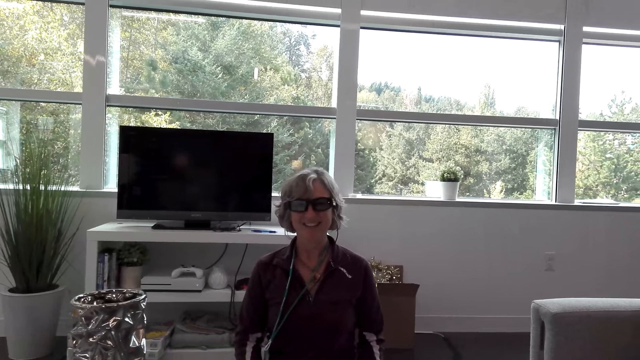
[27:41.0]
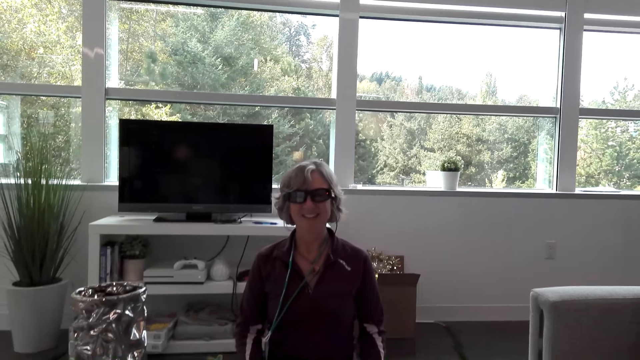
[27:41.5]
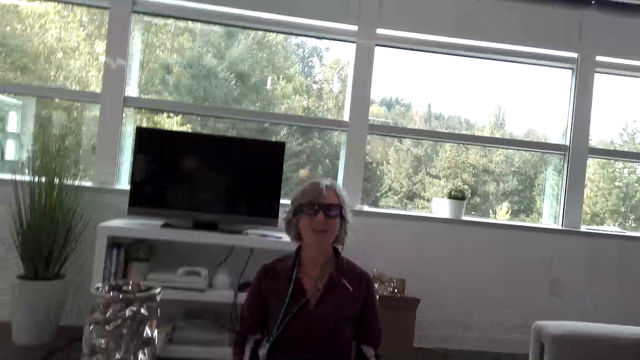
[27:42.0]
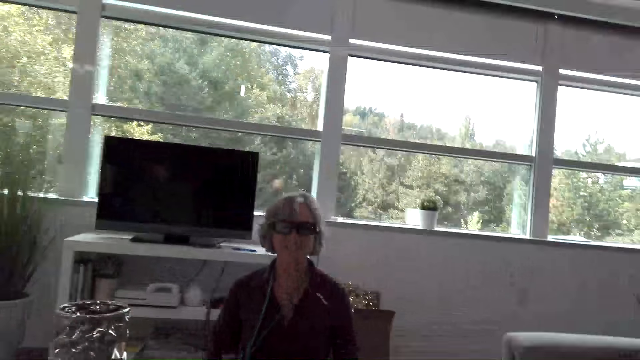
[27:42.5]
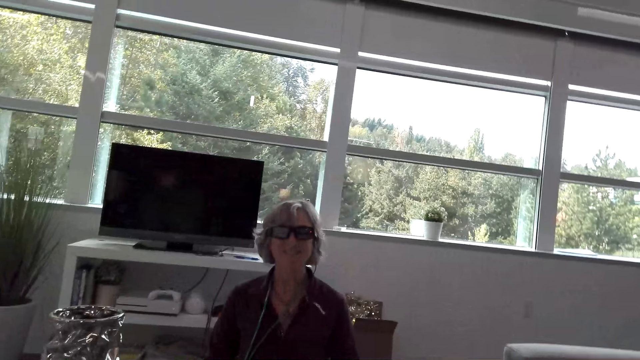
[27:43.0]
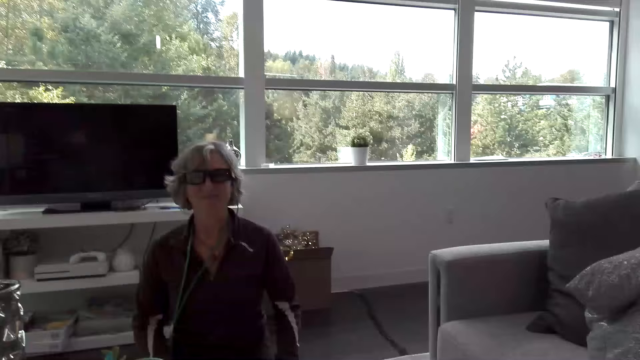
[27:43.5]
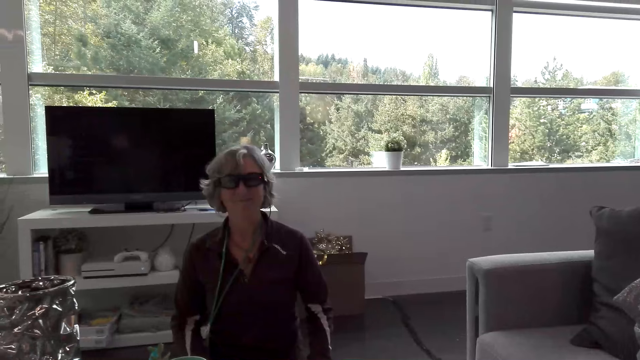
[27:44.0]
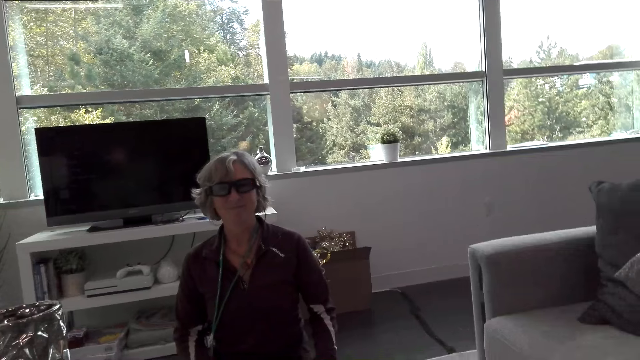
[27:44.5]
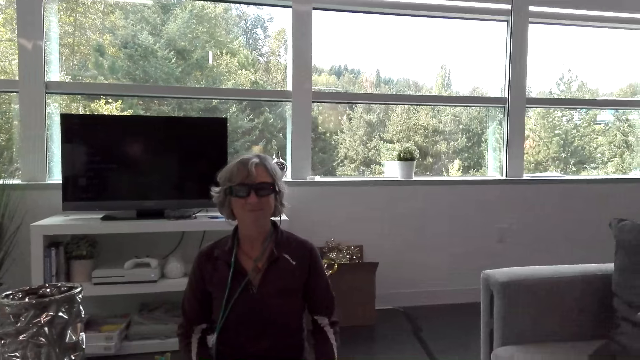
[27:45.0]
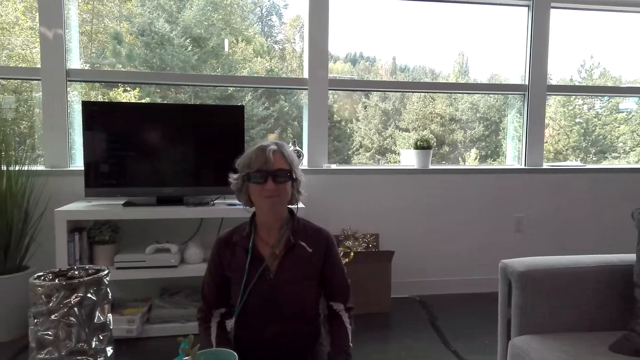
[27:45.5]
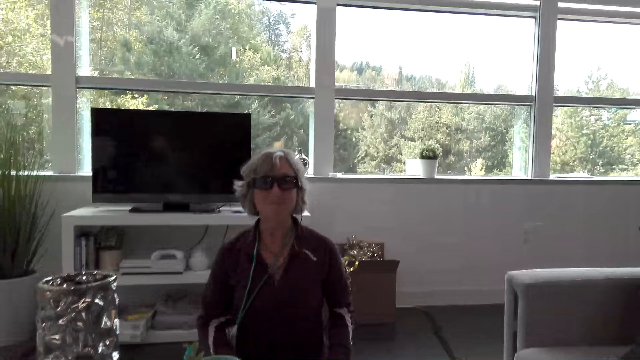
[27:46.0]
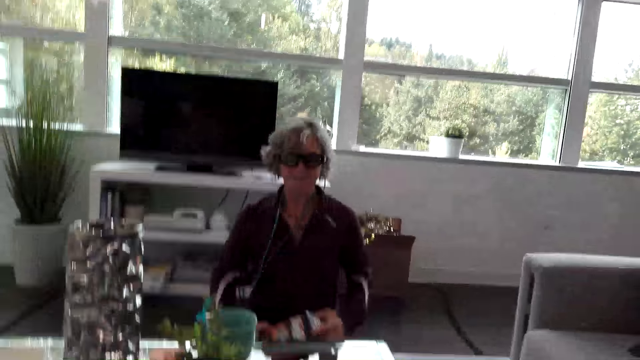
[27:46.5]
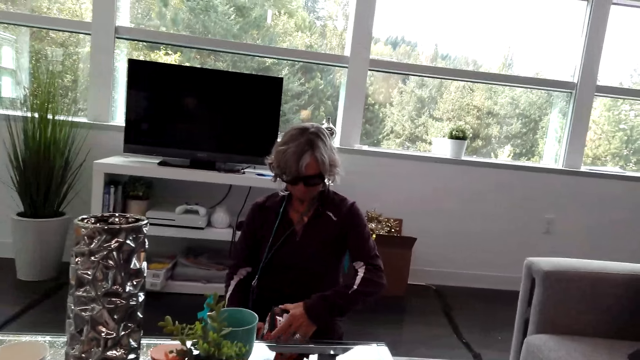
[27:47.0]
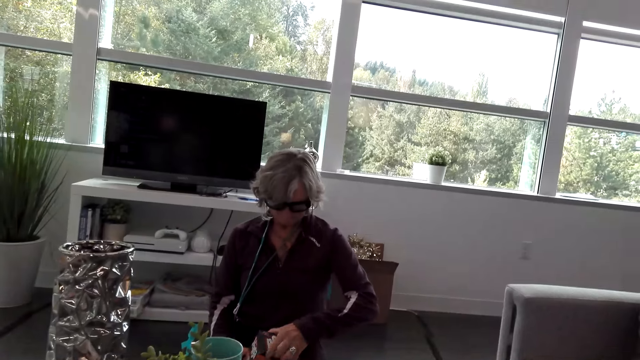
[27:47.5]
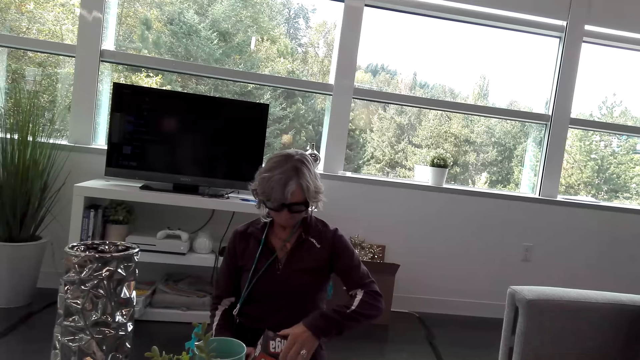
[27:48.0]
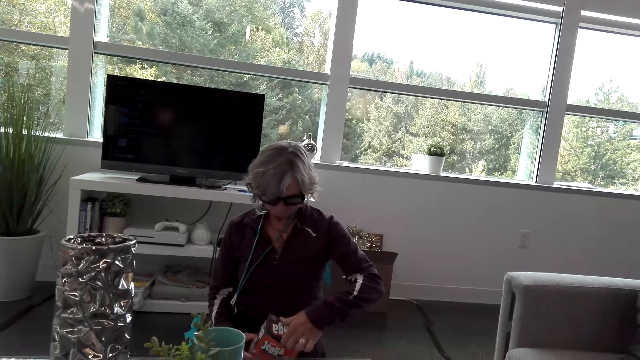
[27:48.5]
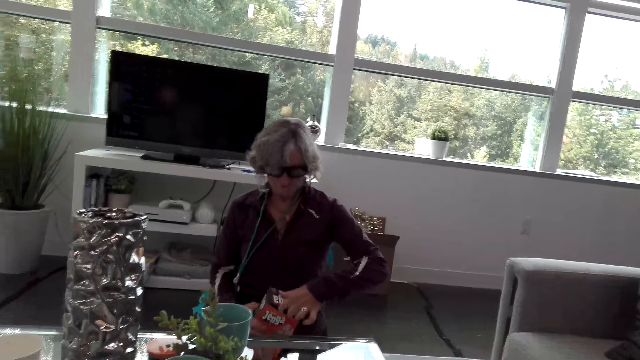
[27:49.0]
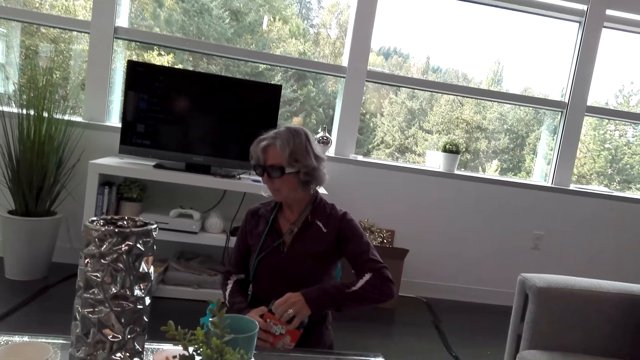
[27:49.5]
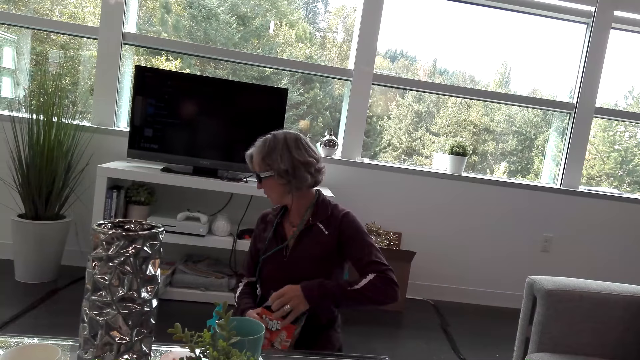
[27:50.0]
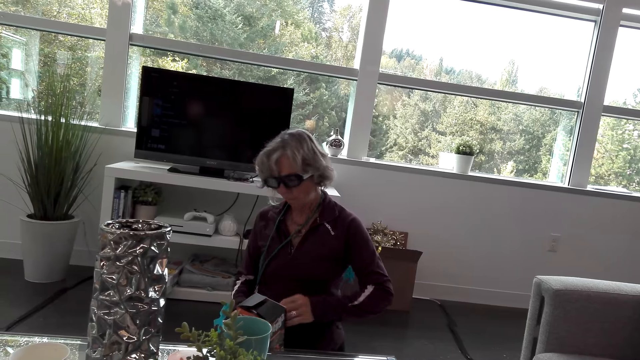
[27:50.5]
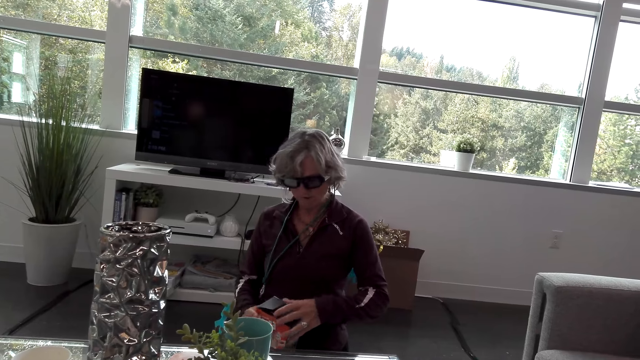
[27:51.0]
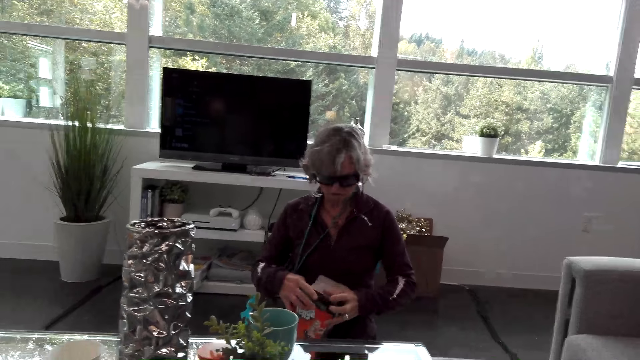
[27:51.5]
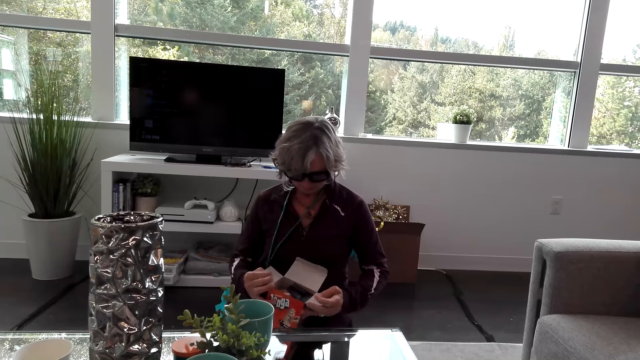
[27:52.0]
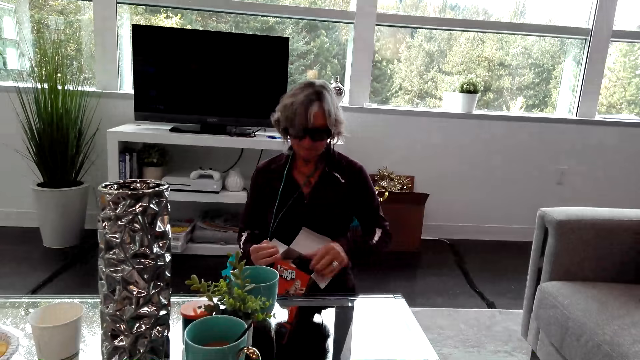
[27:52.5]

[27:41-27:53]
The camera wearer speaks to a lady. The lady holds the box in hand and opens the jenga box with her hands. The camera wearer speaks to the lady.

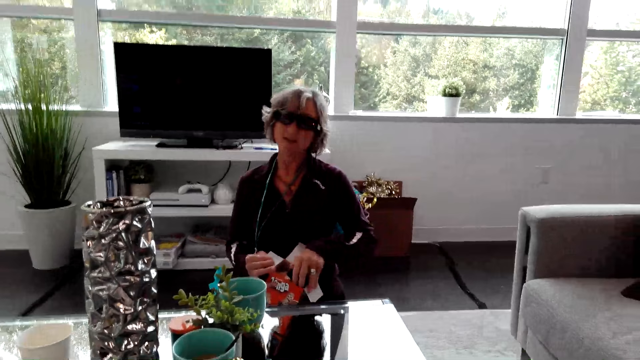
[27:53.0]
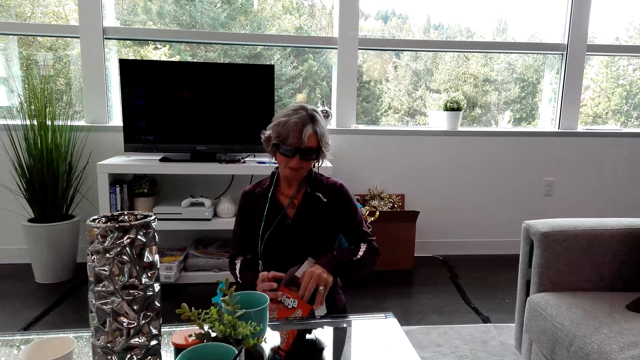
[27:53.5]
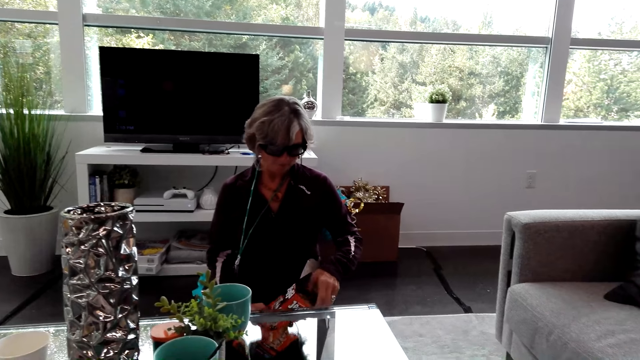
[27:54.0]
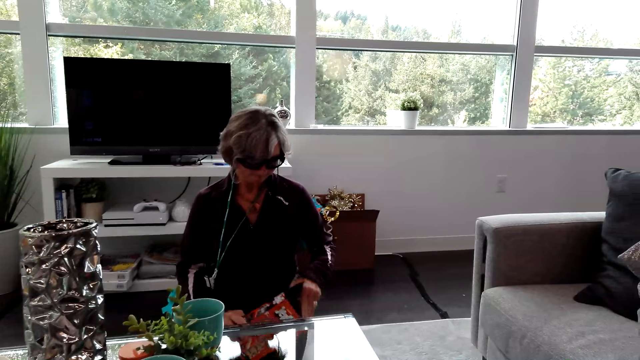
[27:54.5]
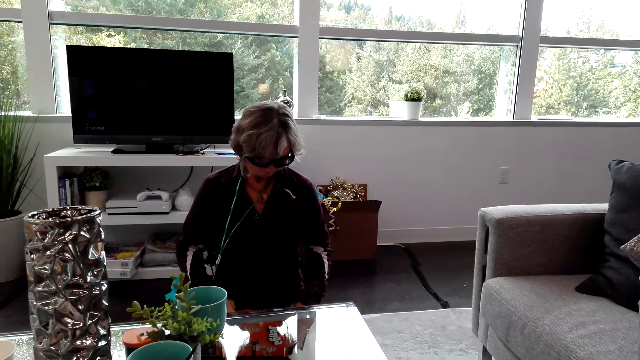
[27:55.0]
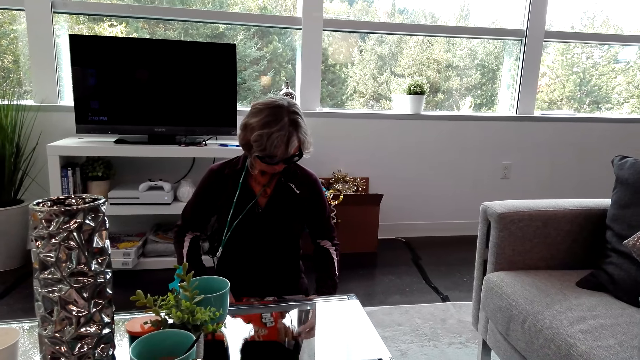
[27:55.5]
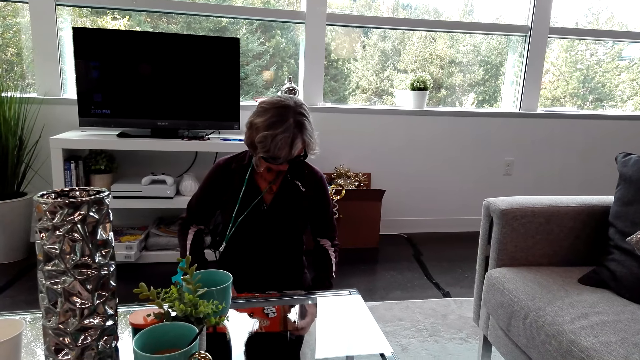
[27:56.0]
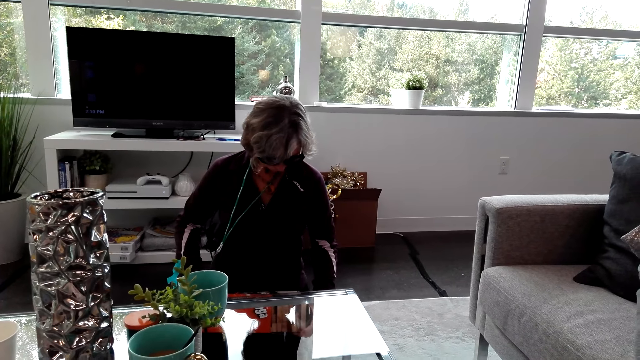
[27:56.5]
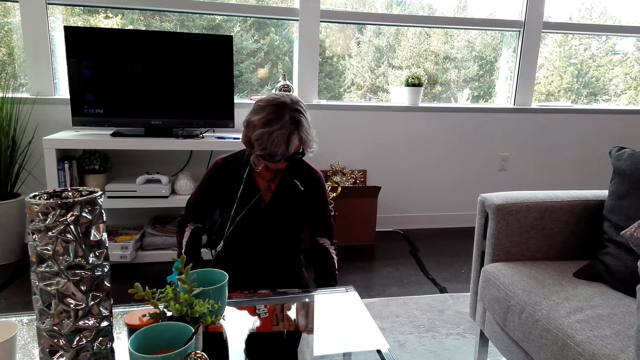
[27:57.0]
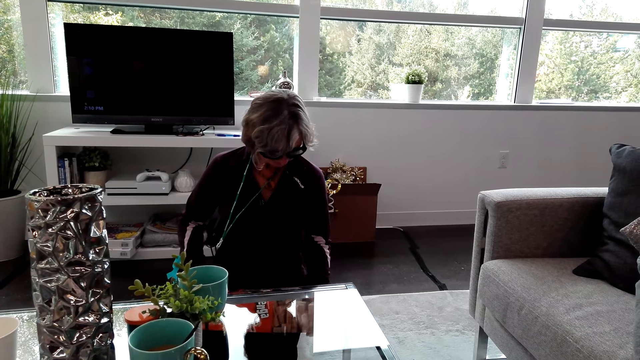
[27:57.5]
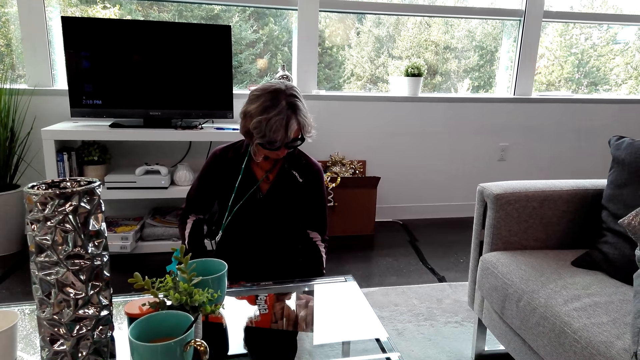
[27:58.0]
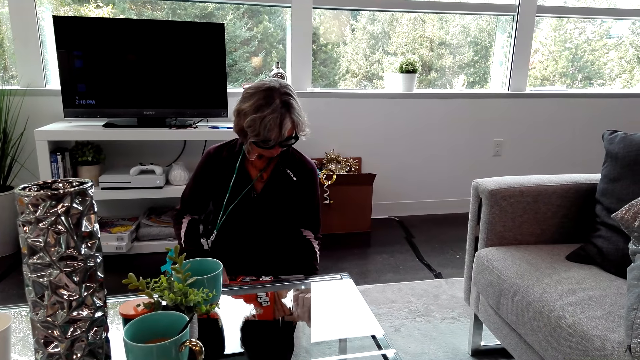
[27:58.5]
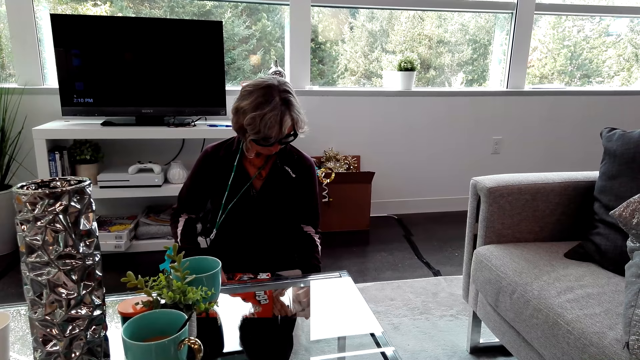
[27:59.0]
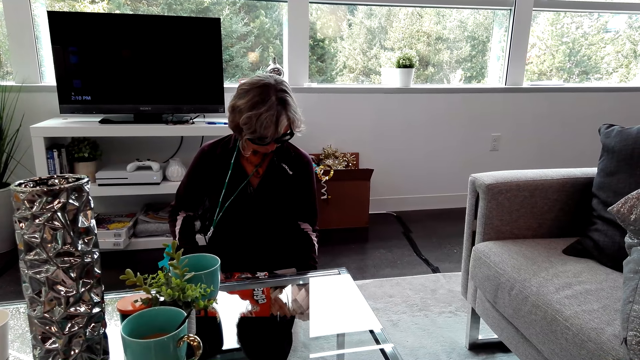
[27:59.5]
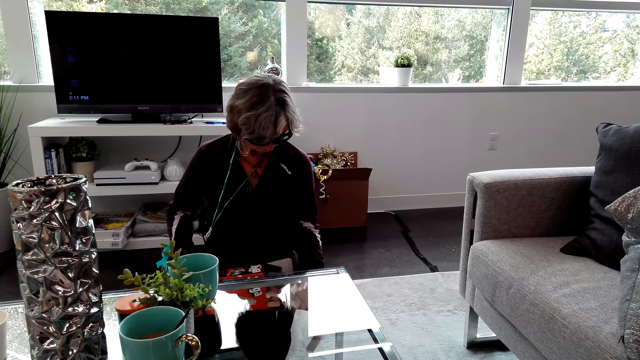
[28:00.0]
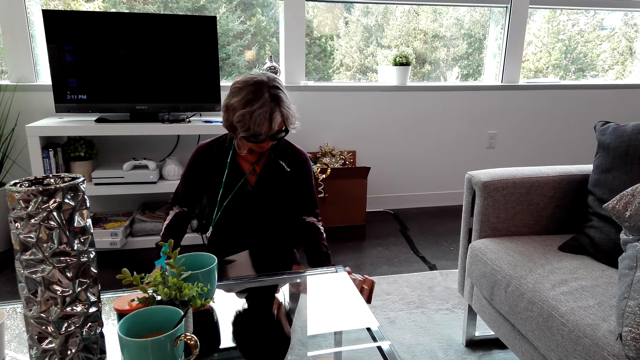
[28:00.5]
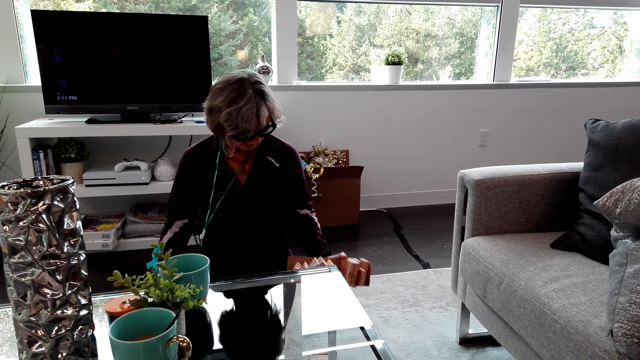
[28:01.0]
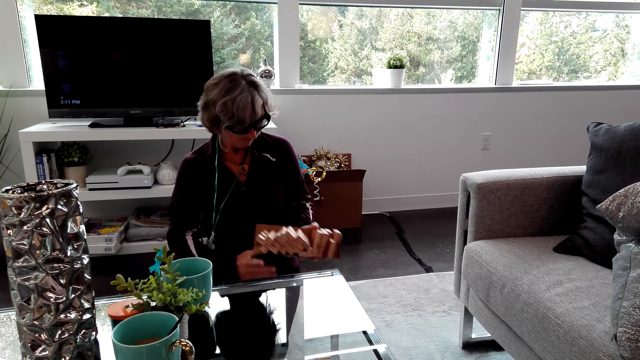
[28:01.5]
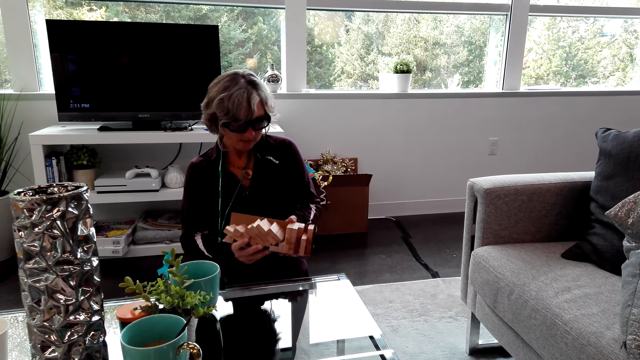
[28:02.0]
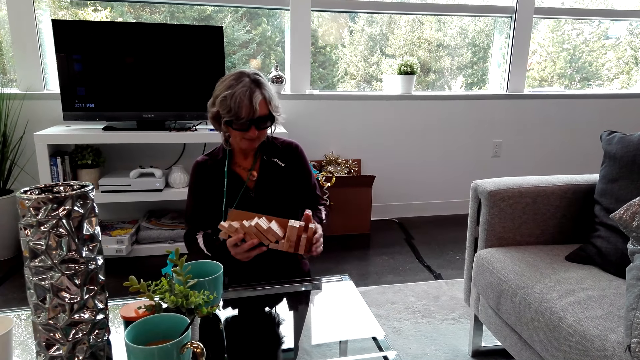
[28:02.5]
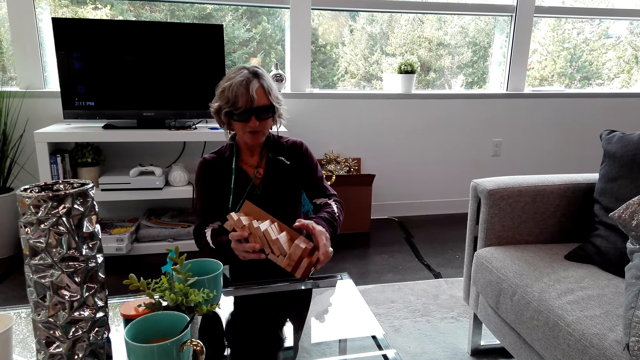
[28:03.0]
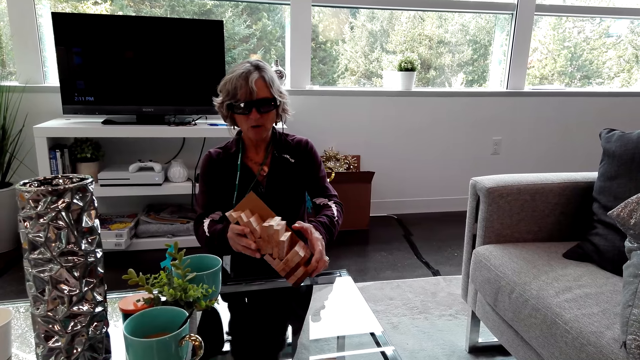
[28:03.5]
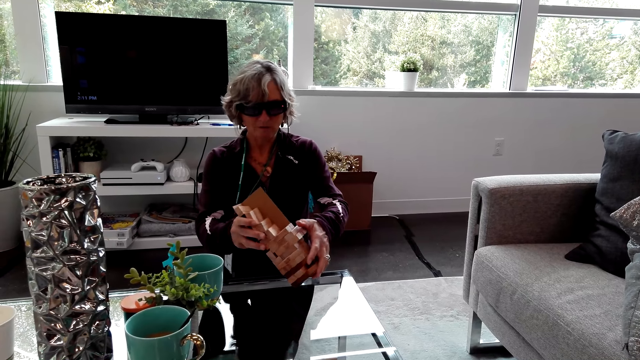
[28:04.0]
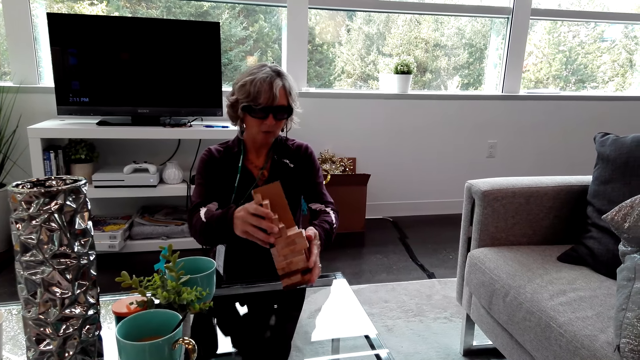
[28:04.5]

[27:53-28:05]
A lady speaks to the camera wearer. The camera wearer speaks to the lady. The lady pulls out a jenga tower or jenga pieces from the box, puts the jenga box on the floor, holds the jenga tower in hand, speaks to the camera wearer and puts the jenga pieces on the table.
